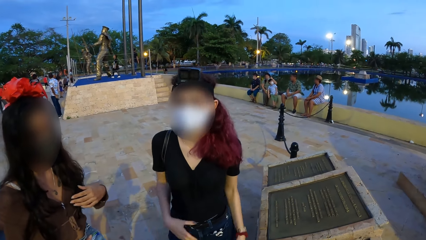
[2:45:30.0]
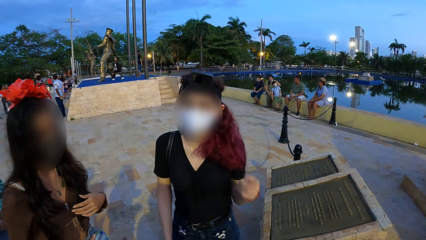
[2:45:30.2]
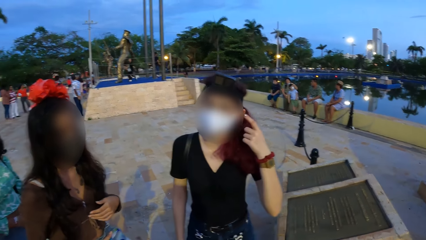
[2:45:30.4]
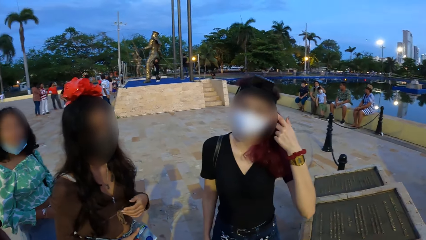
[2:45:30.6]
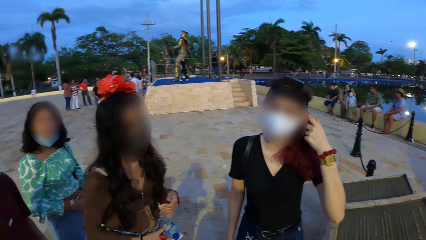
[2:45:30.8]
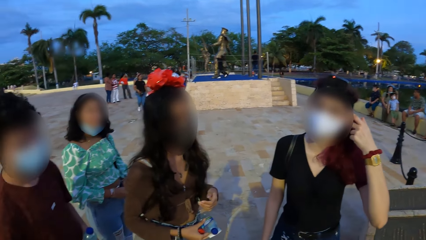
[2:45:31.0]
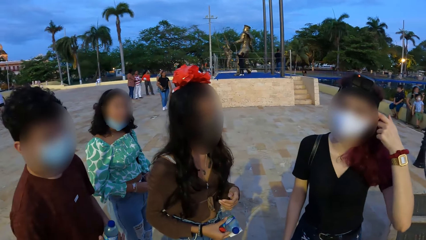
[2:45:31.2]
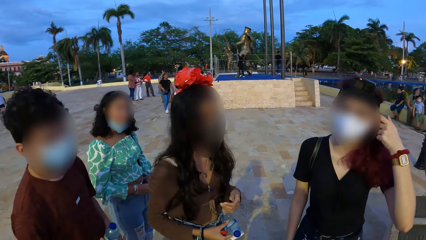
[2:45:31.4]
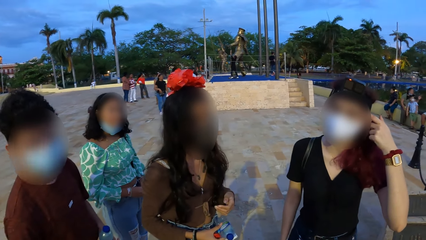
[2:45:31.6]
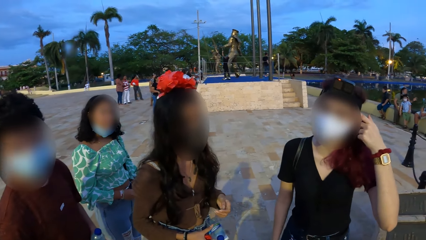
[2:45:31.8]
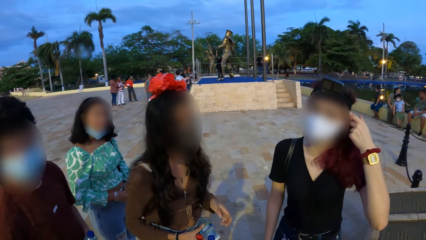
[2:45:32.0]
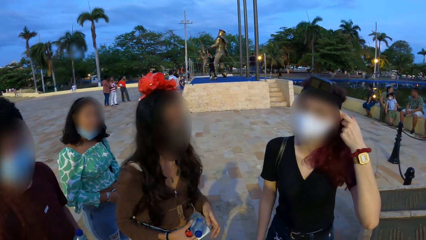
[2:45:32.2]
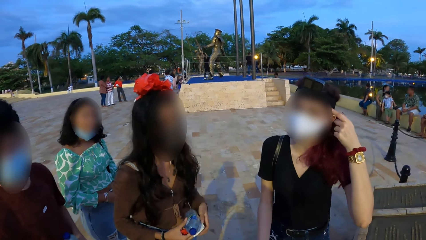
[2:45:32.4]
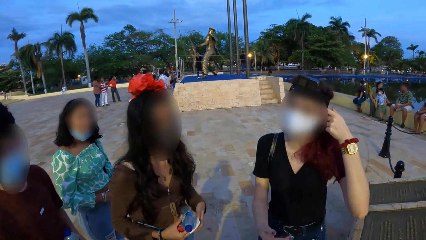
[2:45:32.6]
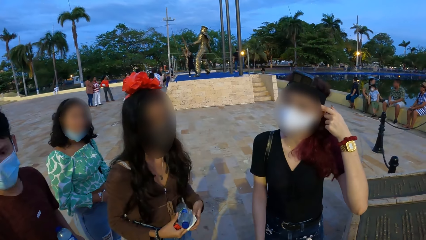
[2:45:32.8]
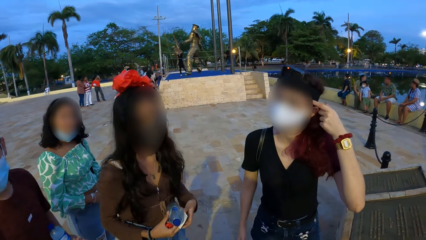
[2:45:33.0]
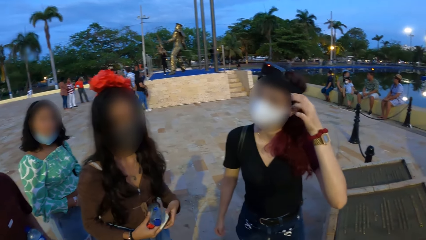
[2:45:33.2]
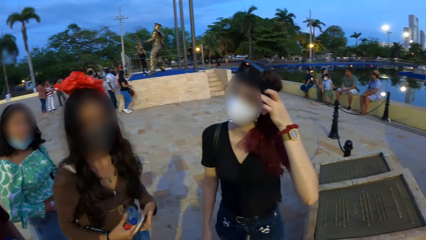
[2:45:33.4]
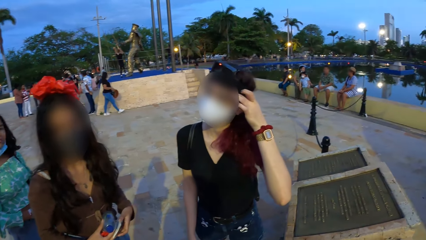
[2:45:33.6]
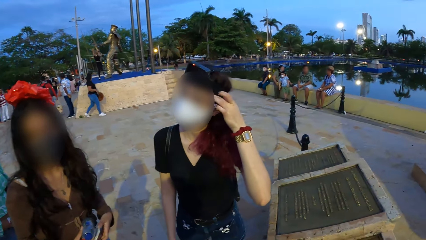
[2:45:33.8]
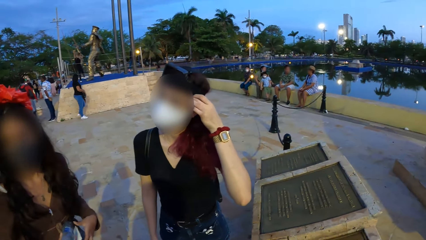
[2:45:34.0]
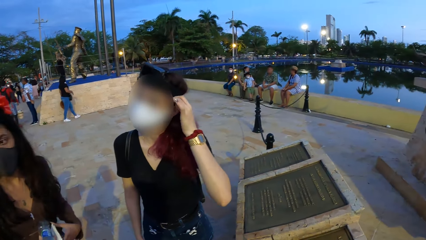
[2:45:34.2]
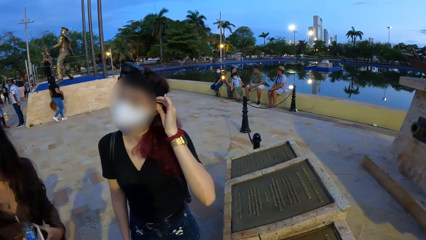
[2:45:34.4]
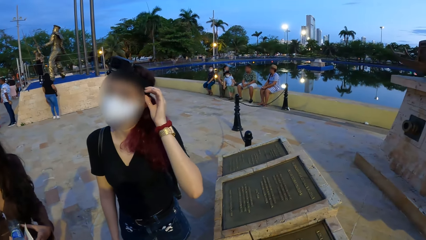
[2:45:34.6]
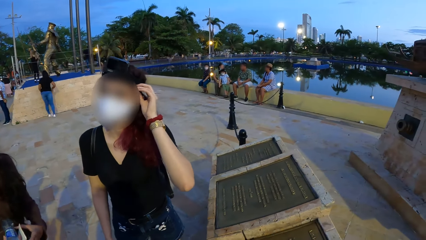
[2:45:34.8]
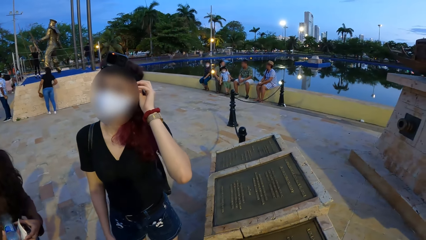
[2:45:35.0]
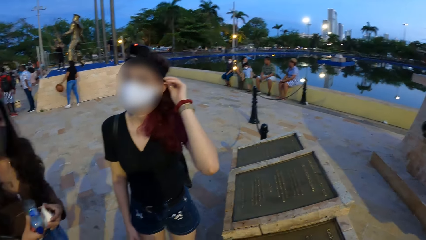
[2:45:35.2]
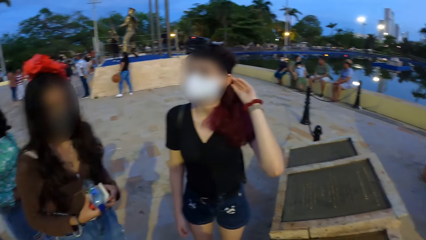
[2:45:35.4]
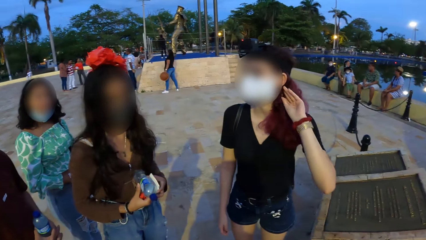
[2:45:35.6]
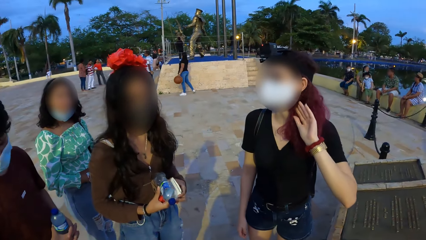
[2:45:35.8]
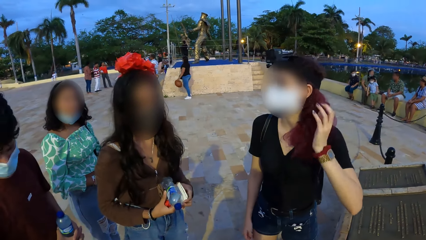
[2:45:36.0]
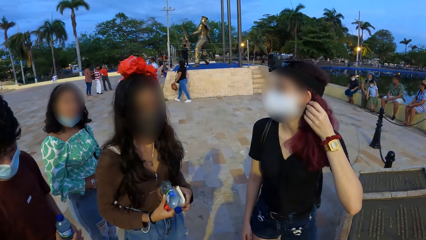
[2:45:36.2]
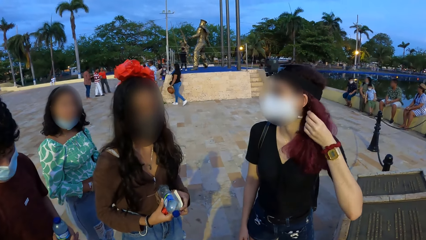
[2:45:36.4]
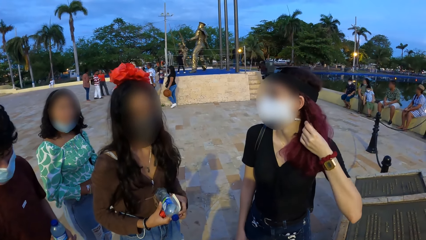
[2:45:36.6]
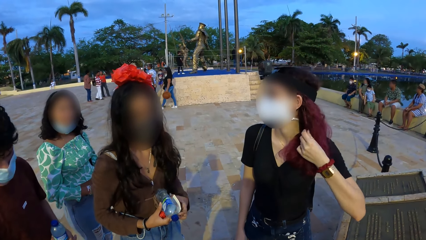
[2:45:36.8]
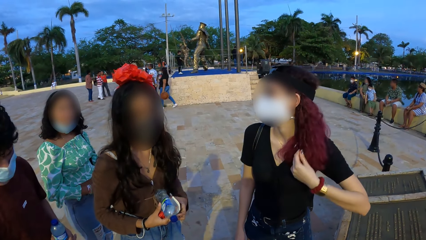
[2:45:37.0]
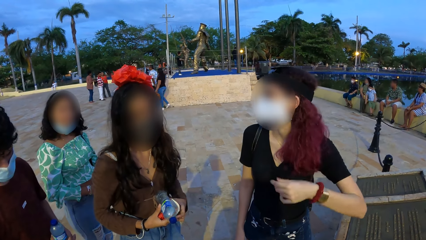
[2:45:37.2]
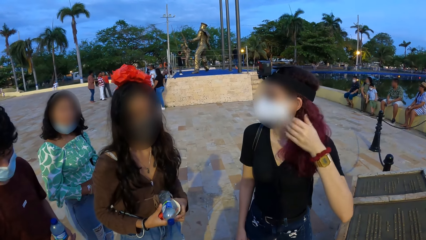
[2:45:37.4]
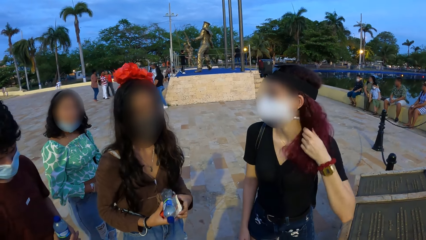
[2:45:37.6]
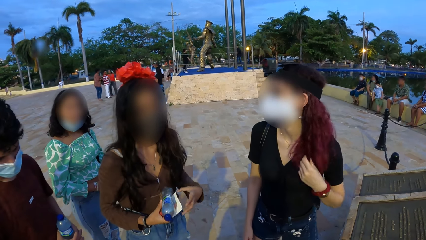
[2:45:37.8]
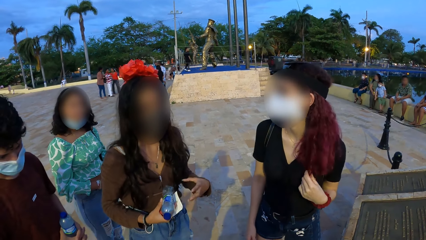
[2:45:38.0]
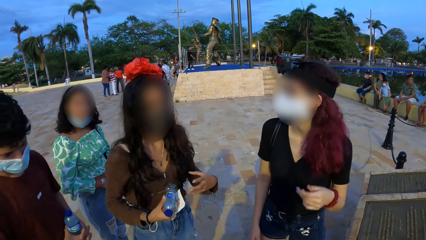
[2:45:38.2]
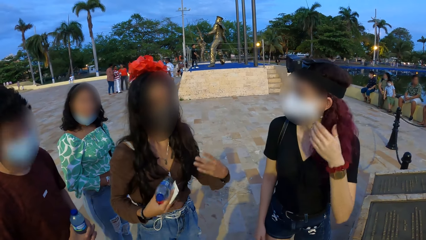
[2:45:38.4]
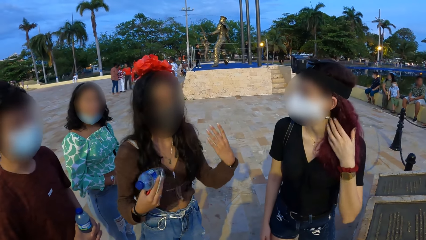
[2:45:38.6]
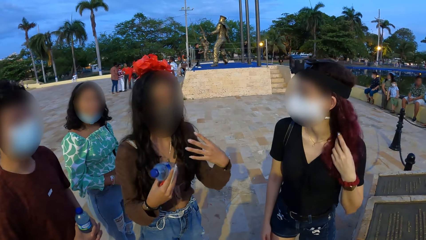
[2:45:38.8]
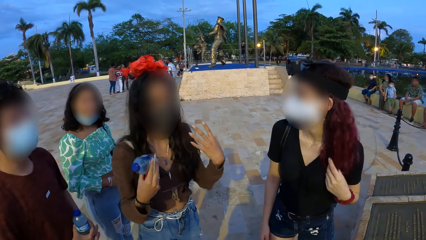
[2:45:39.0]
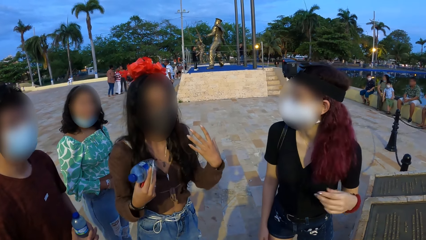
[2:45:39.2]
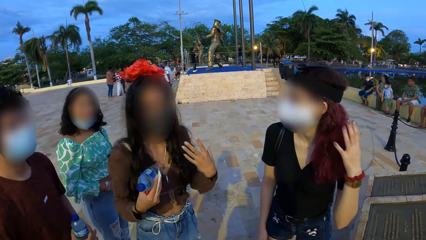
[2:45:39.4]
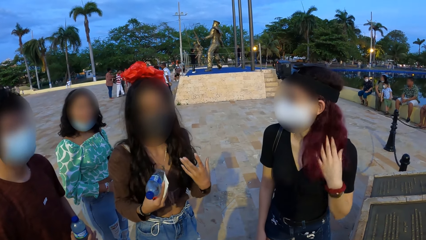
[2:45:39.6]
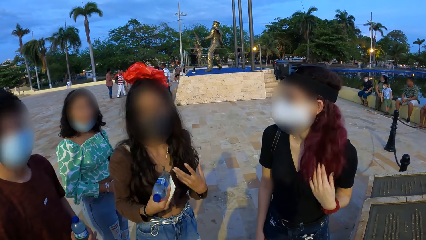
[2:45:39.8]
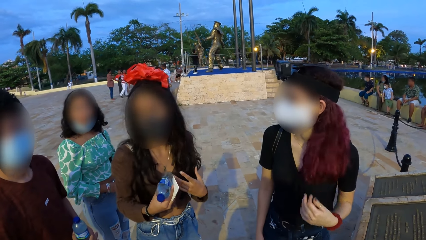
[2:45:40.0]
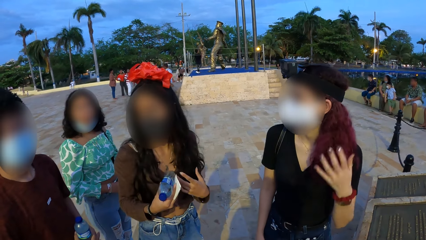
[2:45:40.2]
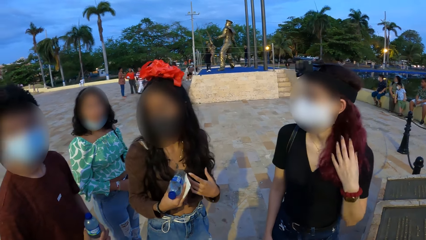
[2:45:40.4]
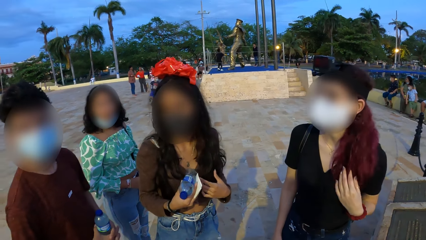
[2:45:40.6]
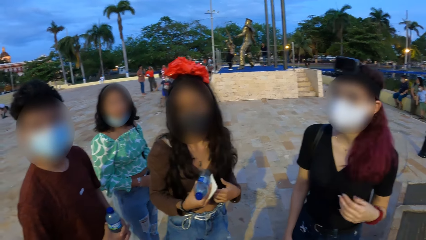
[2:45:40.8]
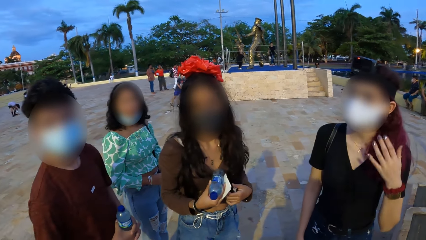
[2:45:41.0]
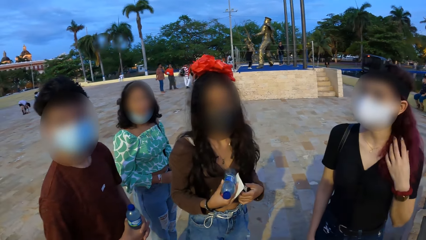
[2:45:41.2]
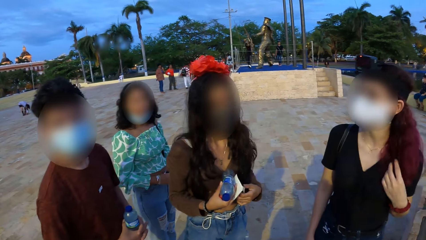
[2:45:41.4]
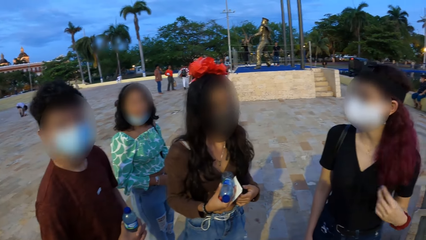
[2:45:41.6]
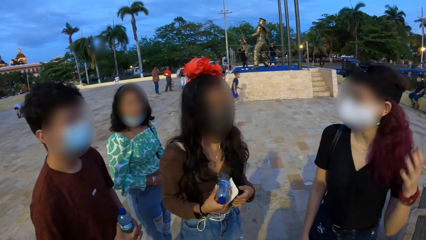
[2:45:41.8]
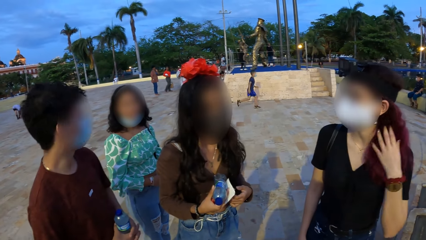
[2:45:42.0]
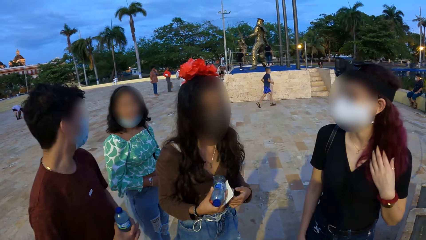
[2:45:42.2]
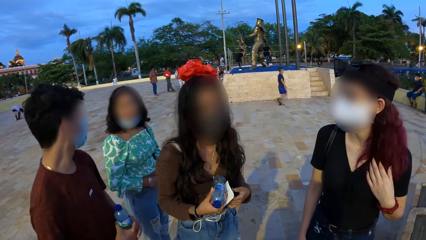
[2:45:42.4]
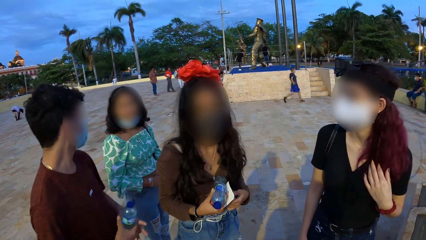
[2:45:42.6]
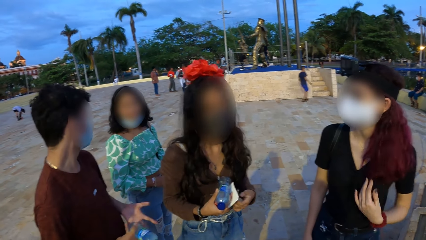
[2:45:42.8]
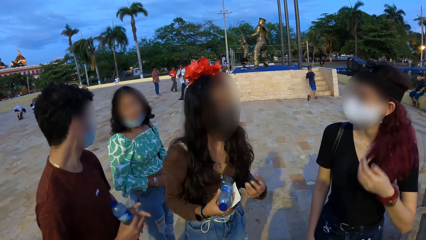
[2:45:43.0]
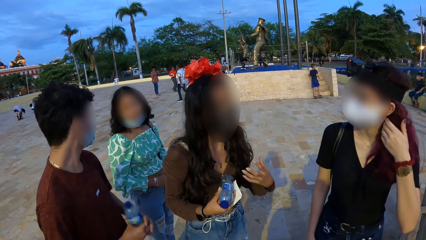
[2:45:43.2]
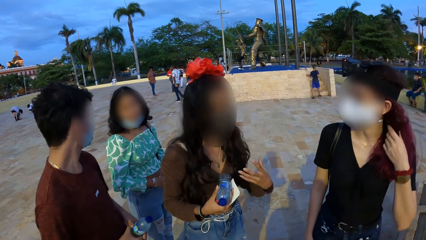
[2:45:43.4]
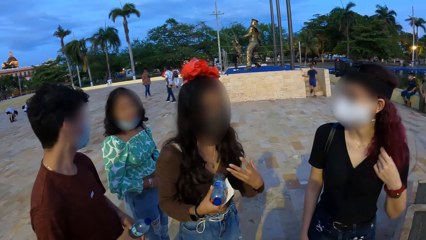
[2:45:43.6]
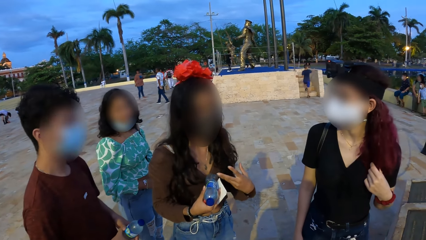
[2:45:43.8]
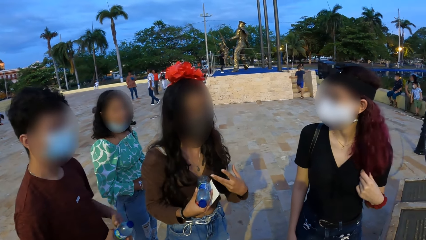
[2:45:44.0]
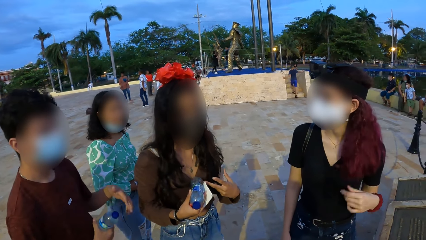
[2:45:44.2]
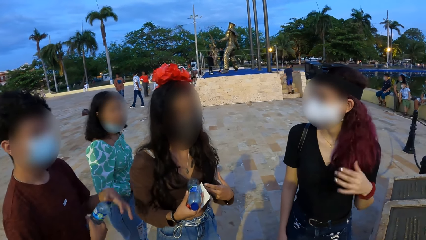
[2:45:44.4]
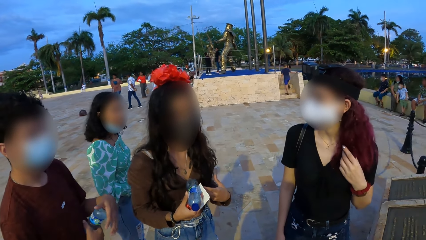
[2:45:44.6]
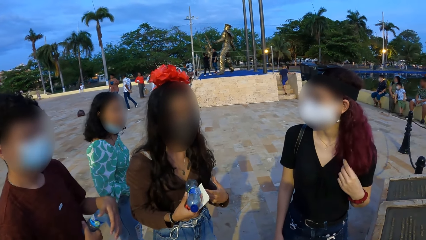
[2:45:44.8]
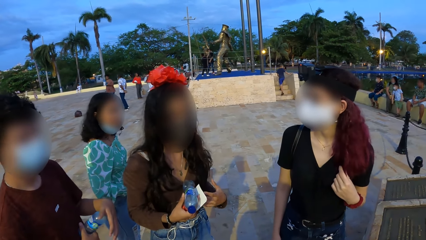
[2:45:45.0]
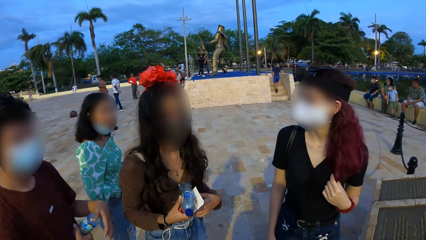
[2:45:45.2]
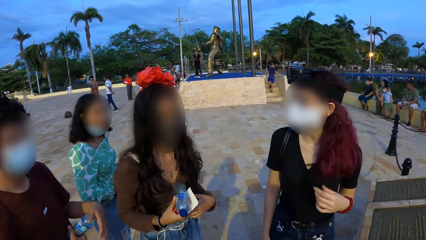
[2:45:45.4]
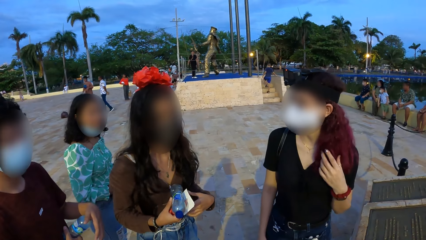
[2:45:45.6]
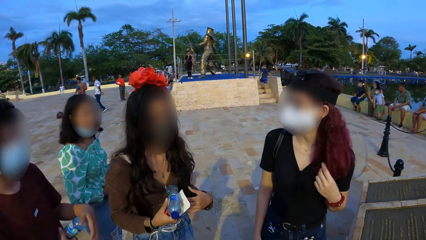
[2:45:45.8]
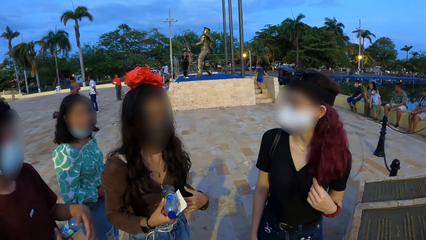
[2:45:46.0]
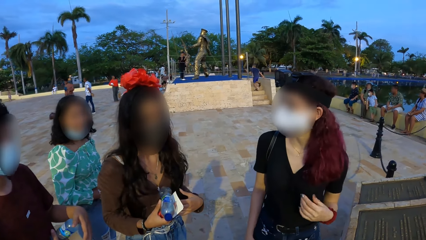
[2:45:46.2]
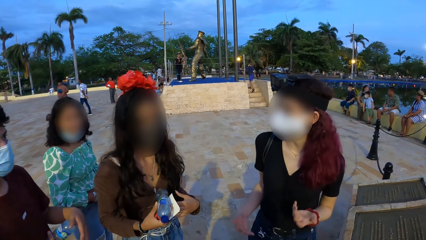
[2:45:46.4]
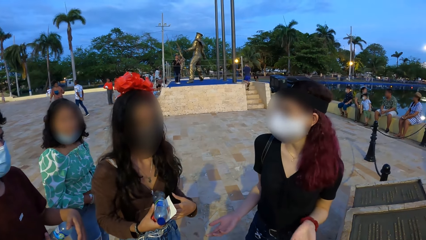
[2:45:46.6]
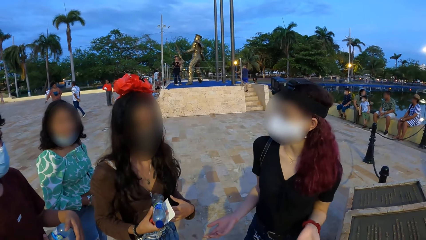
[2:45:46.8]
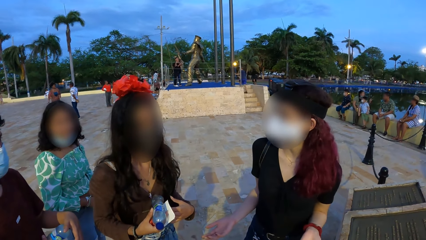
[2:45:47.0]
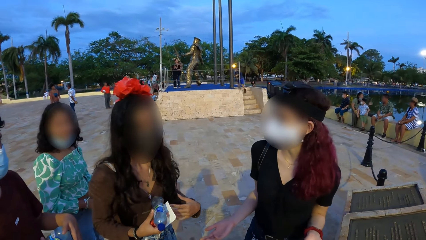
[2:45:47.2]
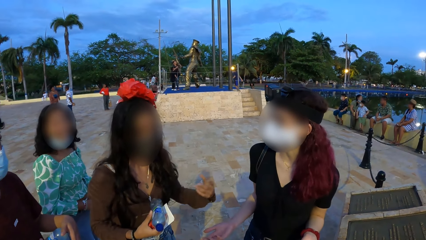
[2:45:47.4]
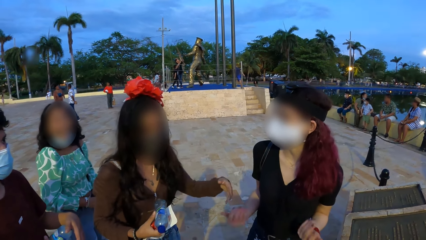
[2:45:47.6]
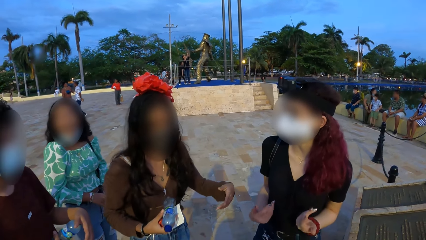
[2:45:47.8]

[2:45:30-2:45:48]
The woman touches the camera on her head with her left hand. The woman adjusts her hair with her left hand. A man hits a bottle of water with his right hand.
